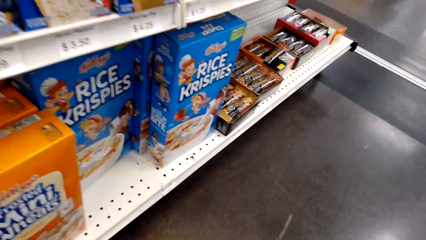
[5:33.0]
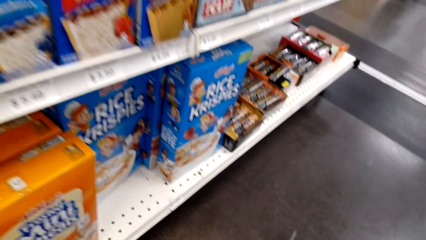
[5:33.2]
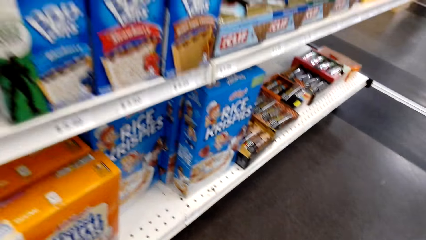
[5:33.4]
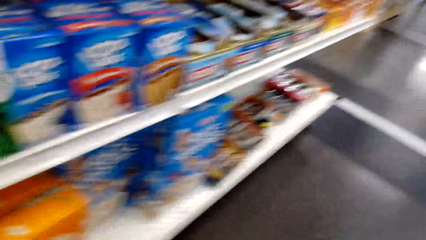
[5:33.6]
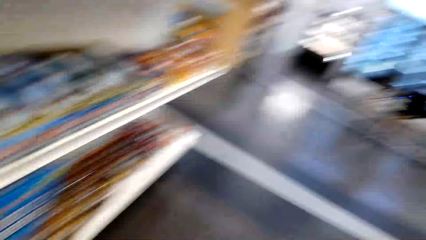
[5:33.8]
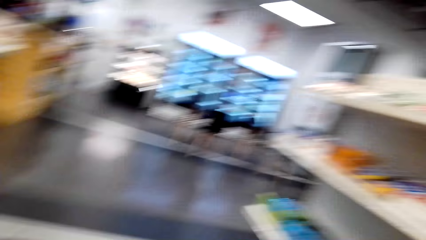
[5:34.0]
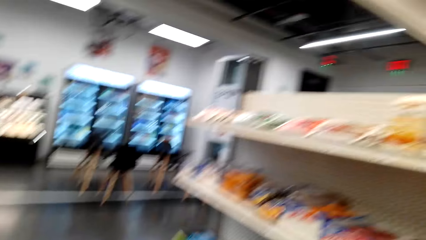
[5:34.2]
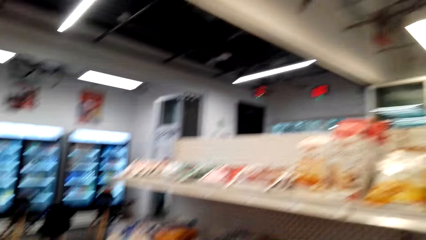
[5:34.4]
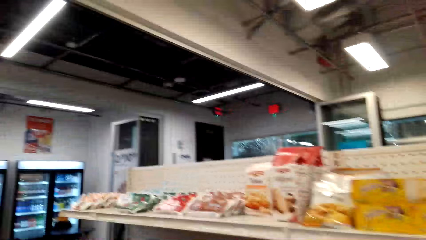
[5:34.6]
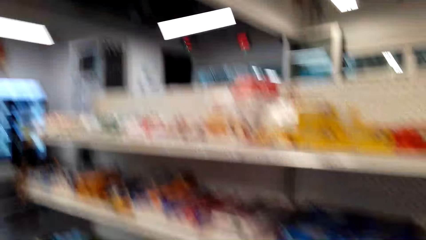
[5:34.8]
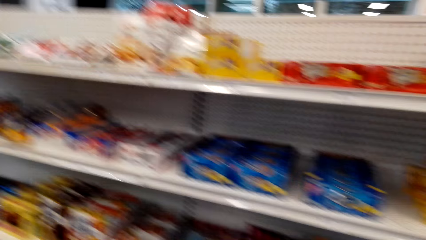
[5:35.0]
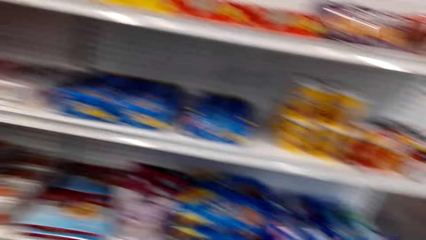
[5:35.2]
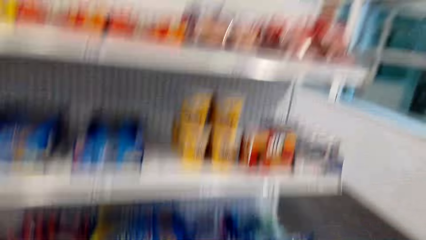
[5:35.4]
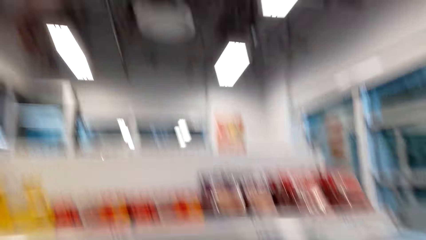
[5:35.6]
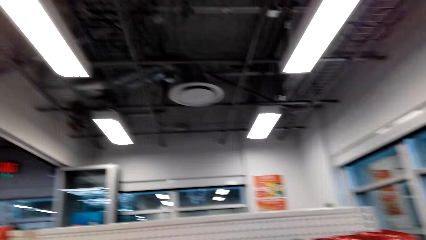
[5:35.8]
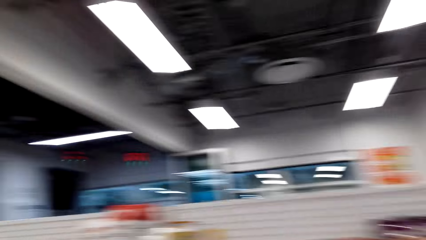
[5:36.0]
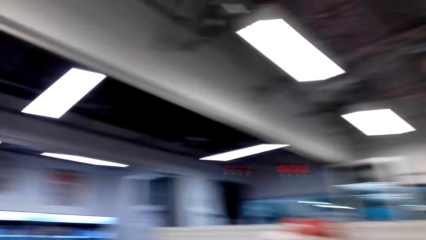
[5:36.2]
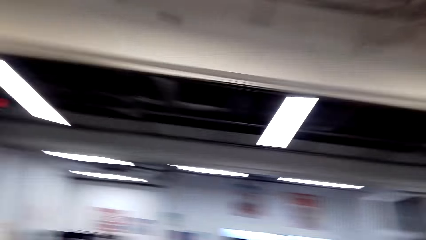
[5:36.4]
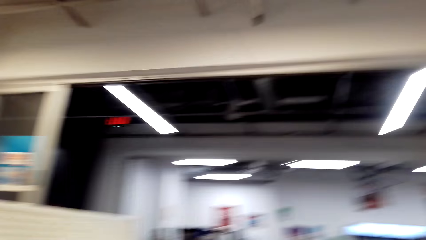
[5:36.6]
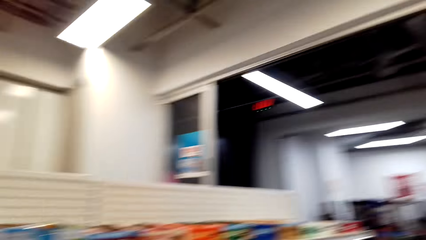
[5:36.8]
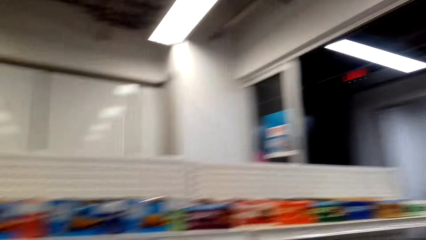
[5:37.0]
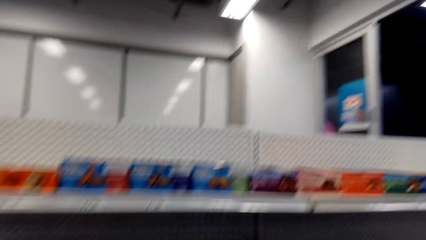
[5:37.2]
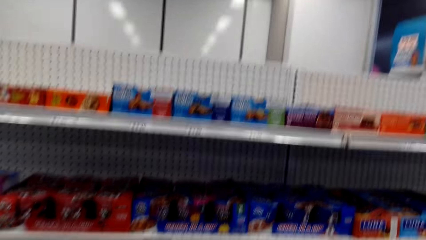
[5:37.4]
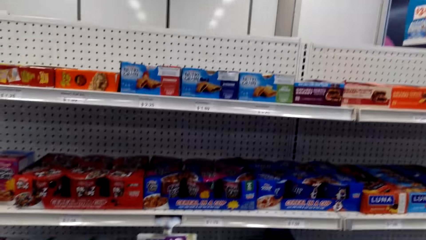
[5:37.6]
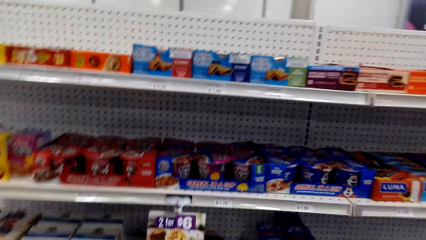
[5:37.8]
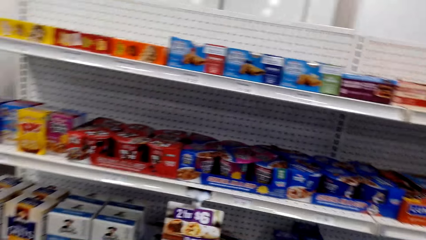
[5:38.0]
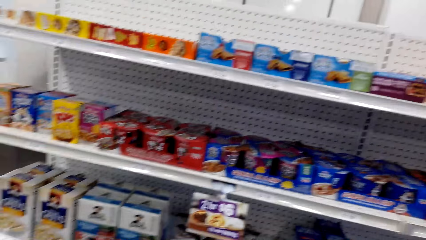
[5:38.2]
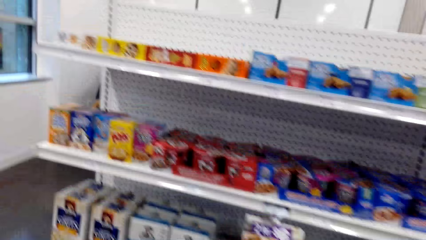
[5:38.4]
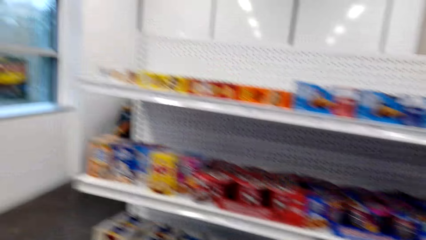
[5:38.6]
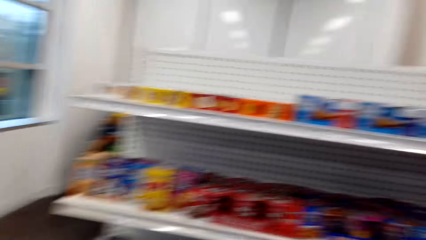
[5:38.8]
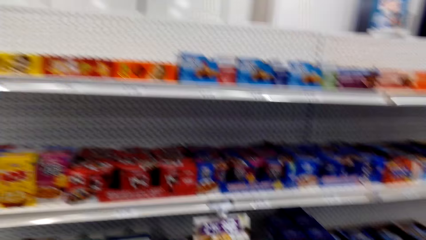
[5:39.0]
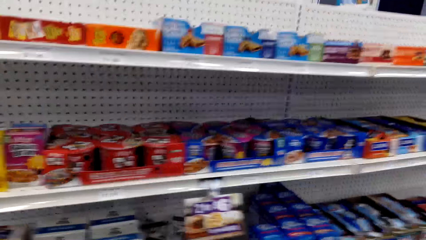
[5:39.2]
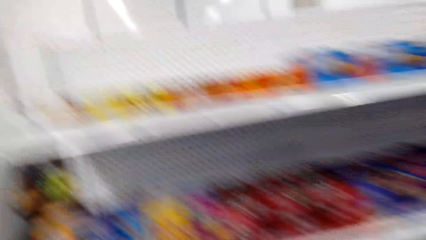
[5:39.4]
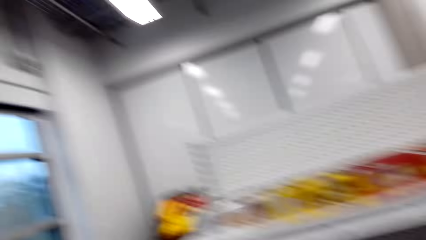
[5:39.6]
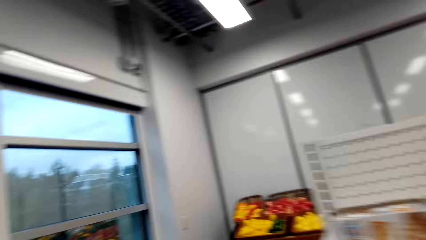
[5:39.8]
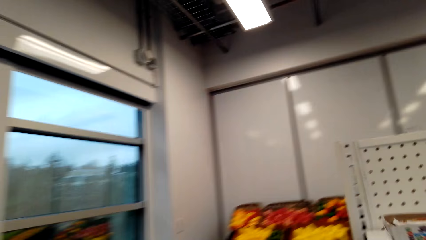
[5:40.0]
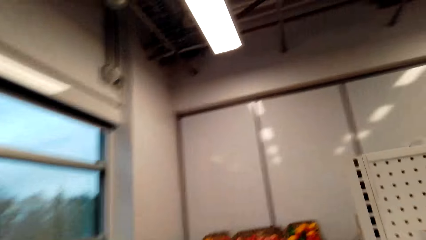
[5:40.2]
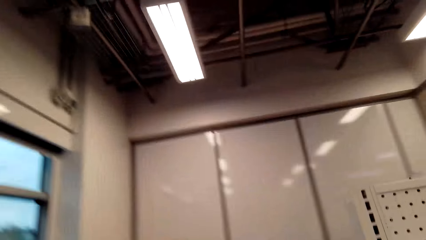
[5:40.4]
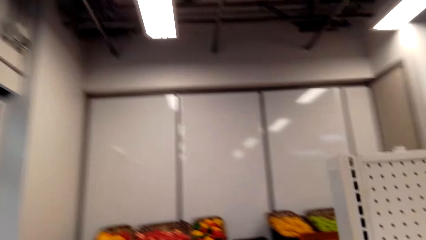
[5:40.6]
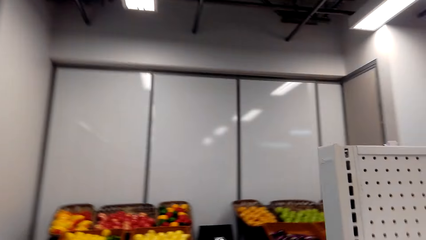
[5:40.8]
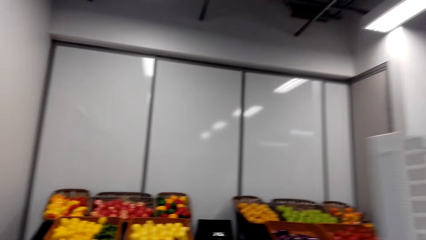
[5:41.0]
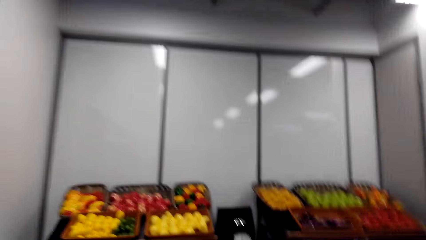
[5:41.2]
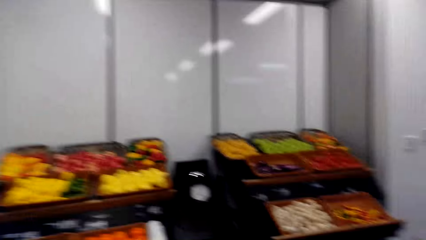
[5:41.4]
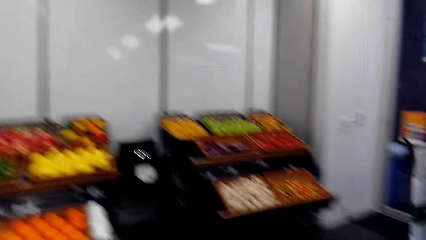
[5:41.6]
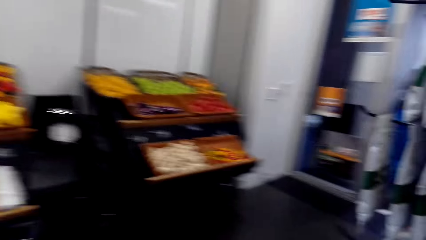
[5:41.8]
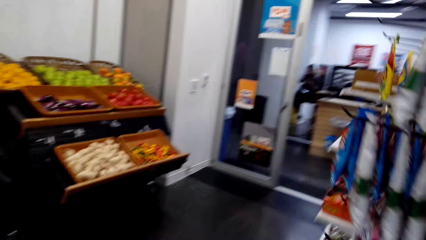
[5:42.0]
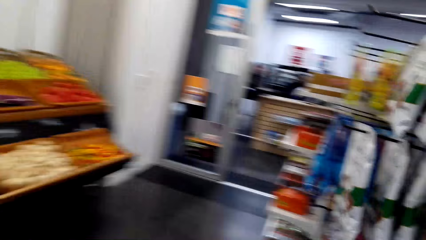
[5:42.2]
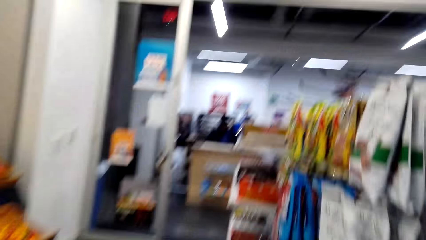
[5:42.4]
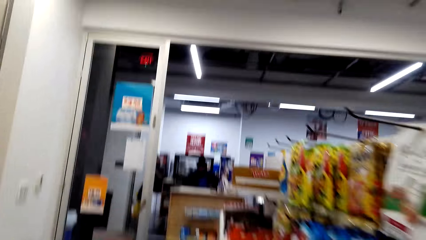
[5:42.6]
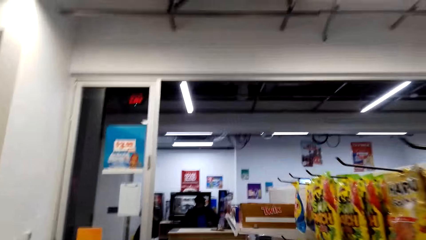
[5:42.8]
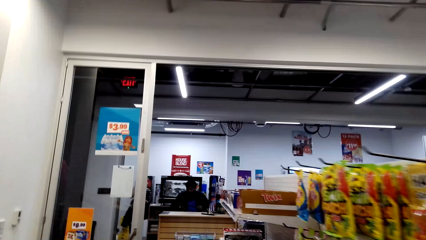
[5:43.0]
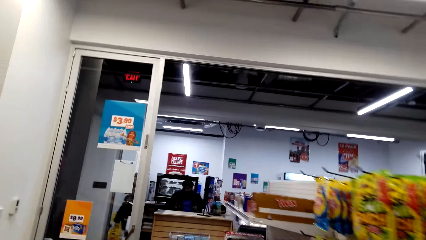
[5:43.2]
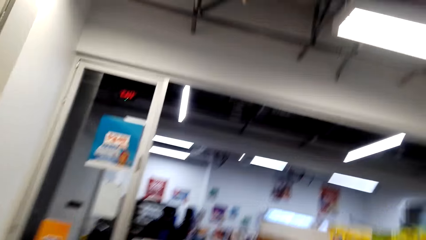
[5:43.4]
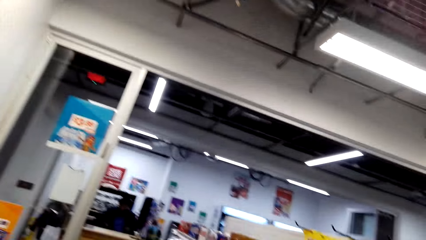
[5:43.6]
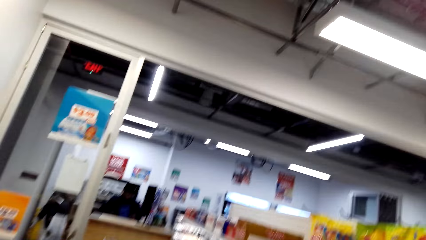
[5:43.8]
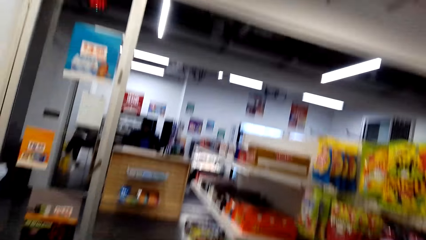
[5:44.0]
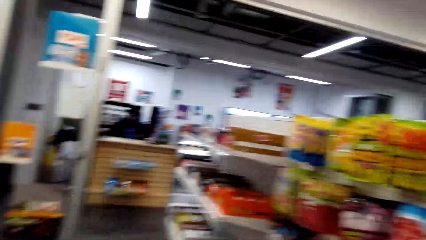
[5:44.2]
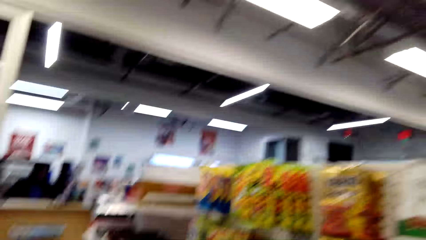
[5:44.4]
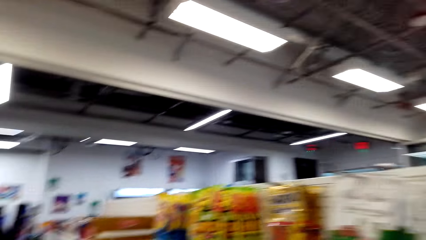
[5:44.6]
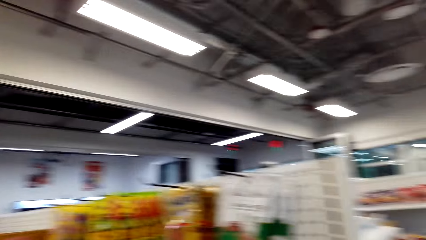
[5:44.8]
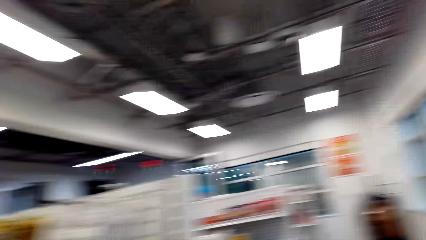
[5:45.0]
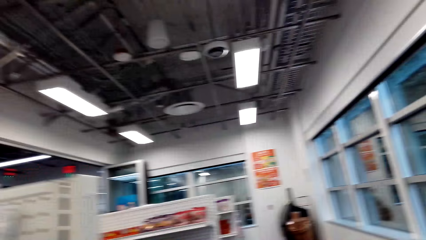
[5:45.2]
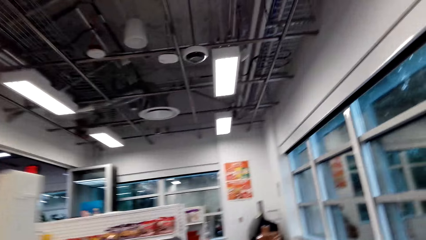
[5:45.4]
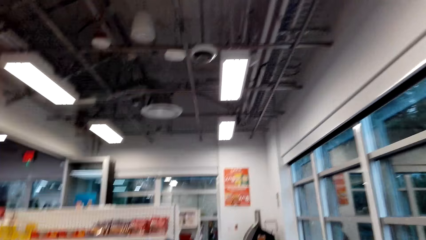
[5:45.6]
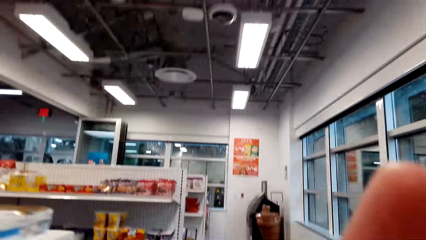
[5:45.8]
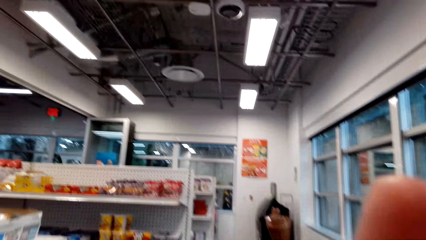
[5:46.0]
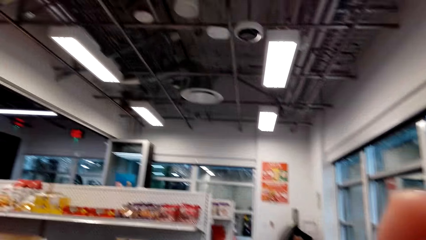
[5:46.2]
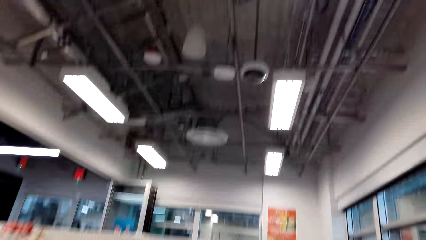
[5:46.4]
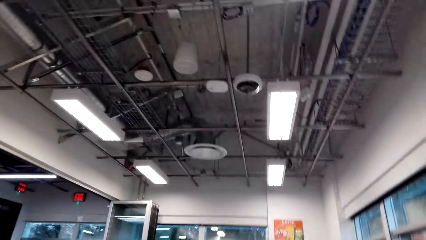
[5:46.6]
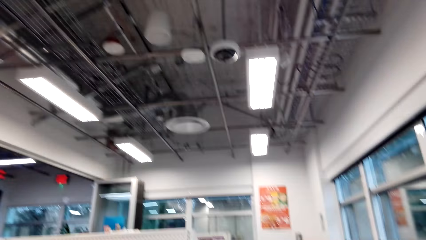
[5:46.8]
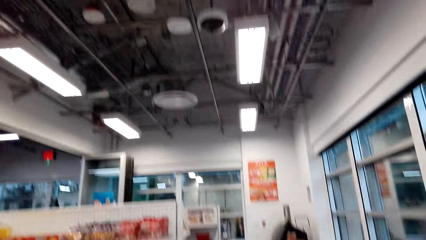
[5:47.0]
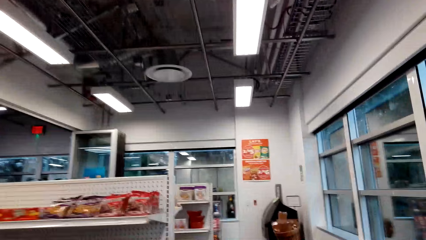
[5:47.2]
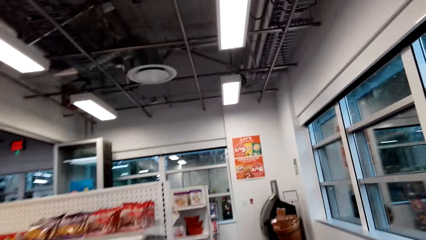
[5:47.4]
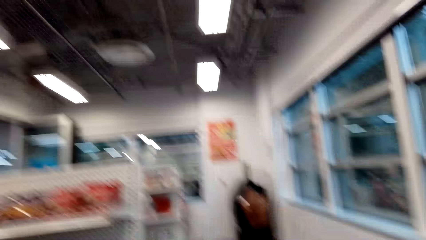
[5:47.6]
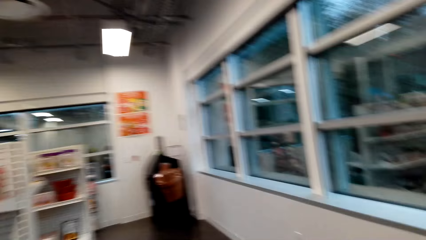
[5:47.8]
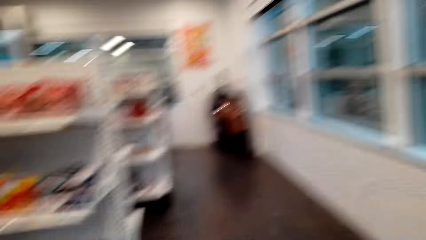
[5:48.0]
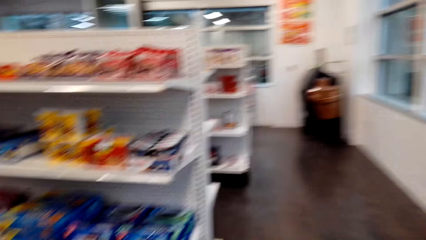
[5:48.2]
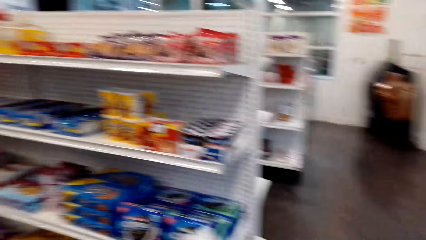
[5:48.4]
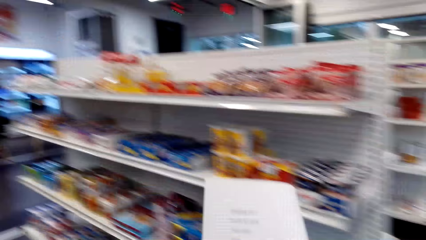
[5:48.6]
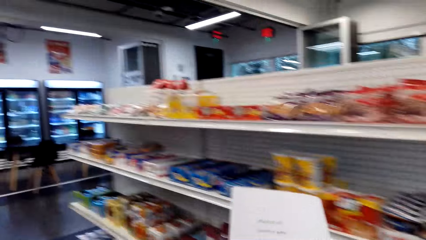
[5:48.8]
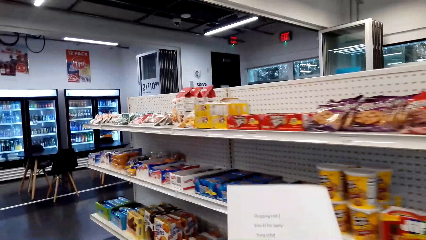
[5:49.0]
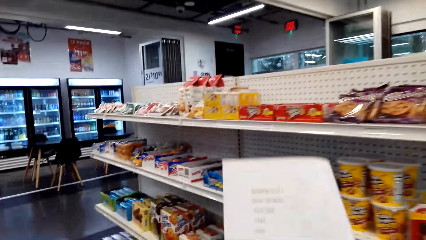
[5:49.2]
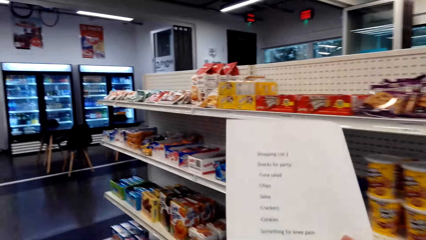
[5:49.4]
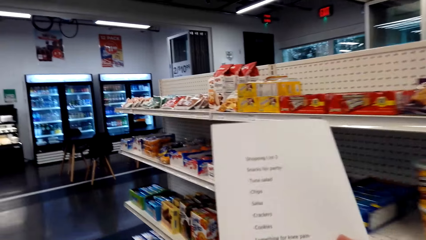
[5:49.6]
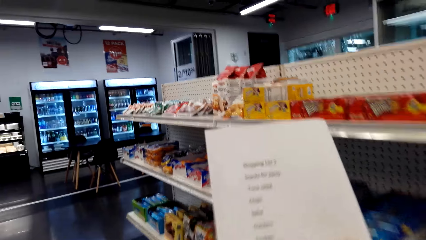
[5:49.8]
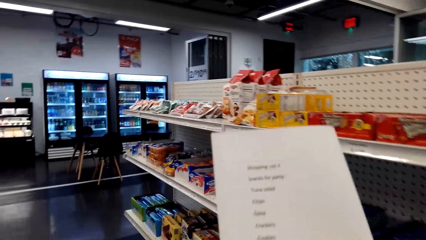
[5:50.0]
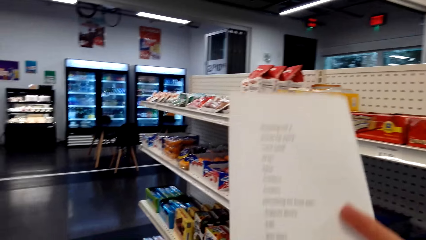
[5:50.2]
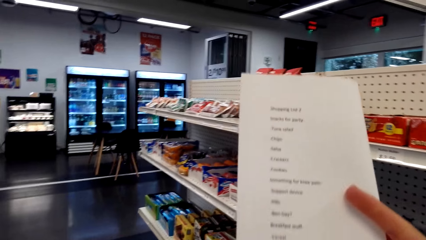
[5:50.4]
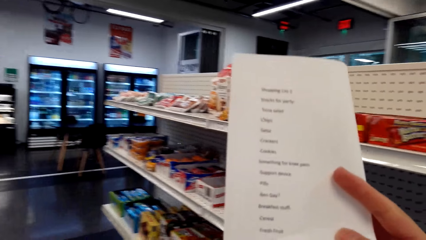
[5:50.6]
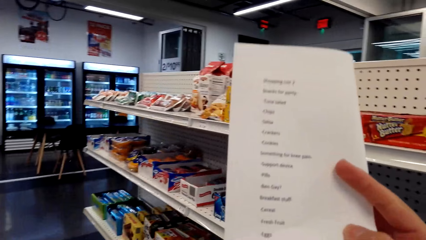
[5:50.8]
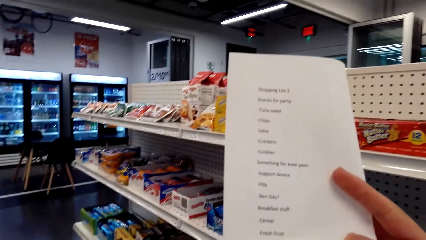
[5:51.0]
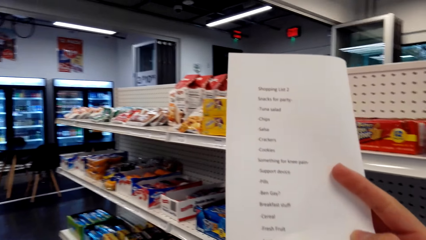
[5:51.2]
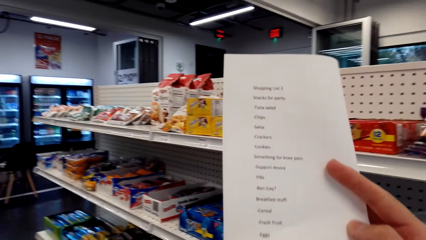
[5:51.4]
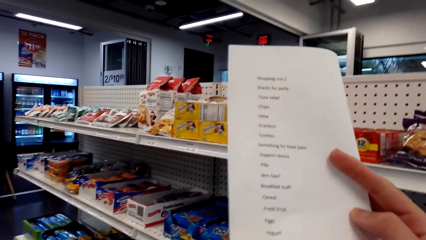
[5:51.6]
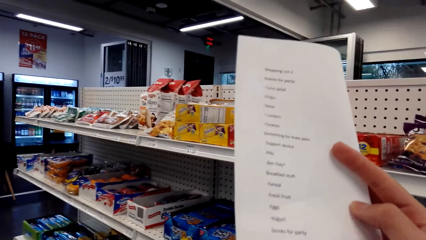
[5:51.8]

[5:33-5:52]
The camera wearer looks at the shelves, looks at the shopping list and walks. They walk in the supermarket. They fix the camera. They pass the paper to the right hand. They read the paper.
